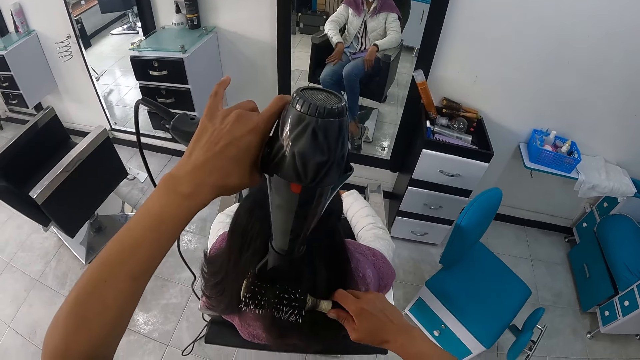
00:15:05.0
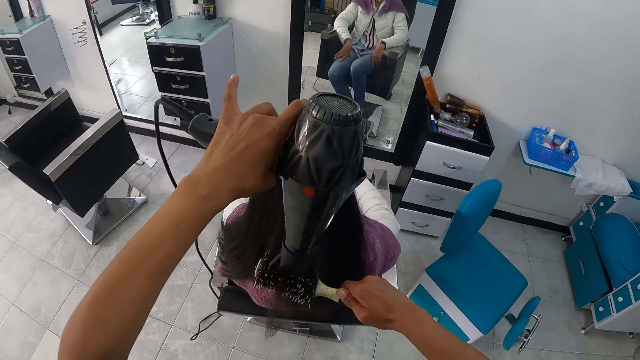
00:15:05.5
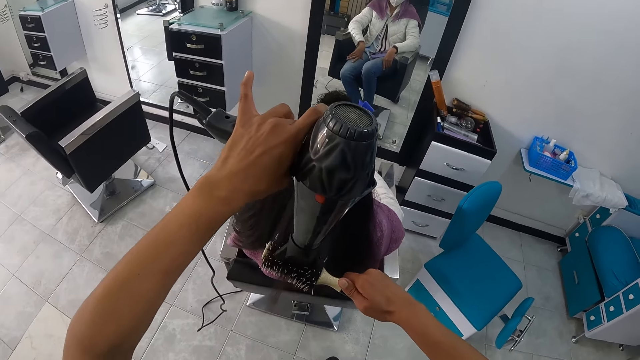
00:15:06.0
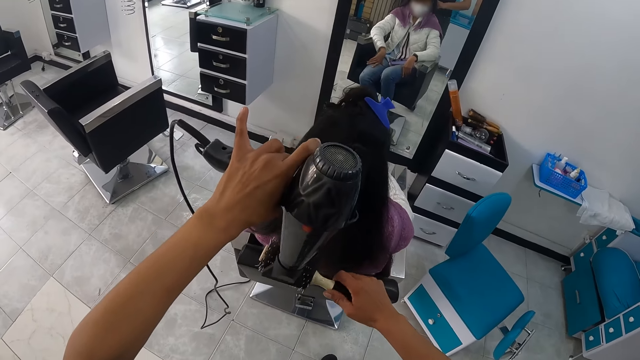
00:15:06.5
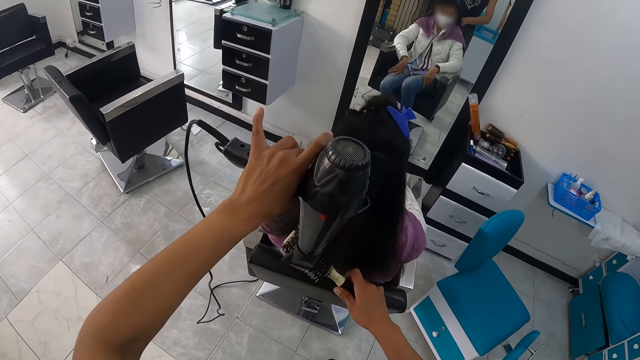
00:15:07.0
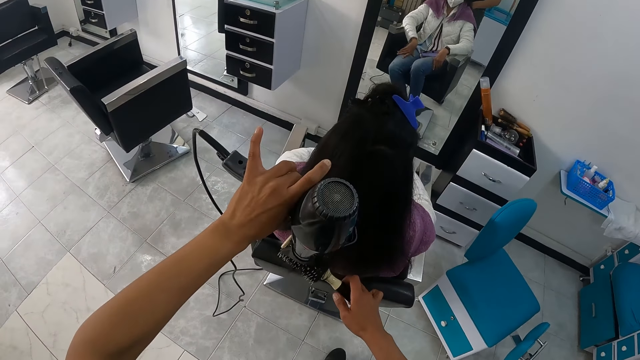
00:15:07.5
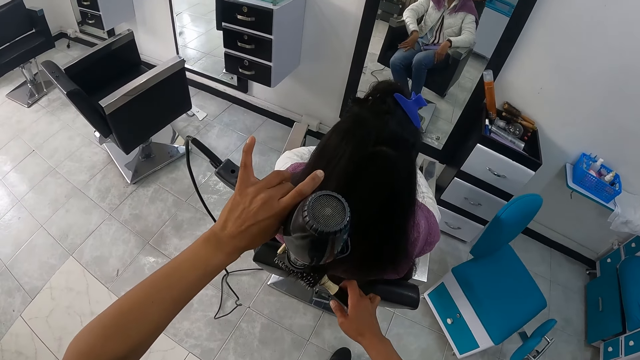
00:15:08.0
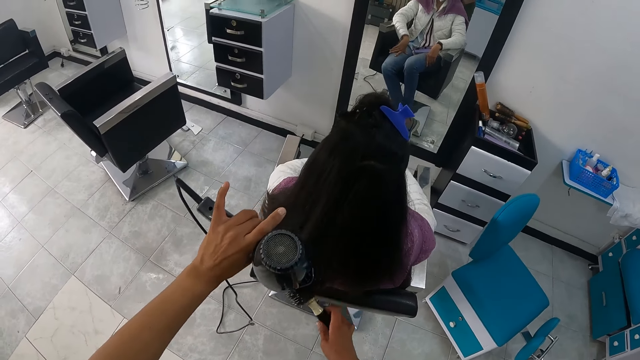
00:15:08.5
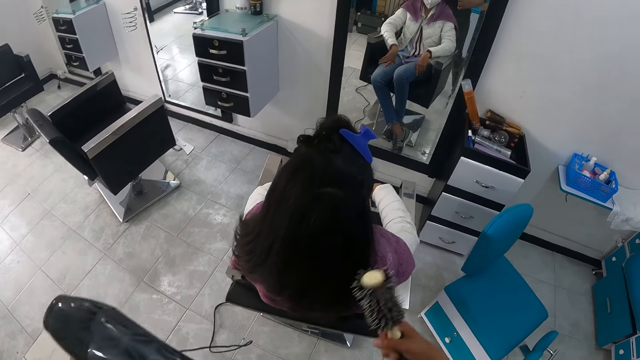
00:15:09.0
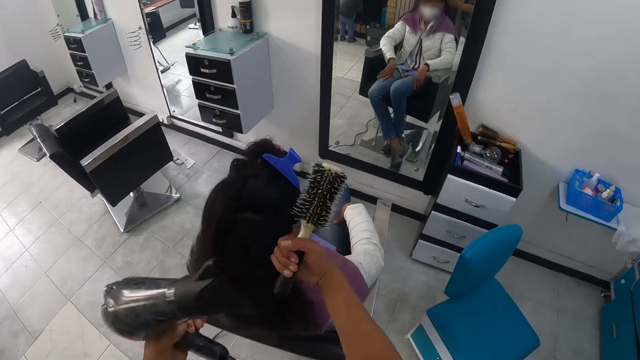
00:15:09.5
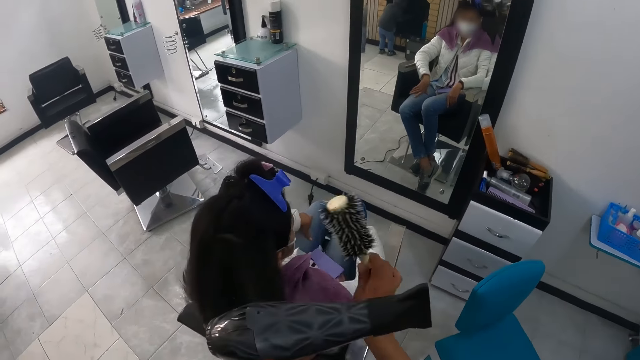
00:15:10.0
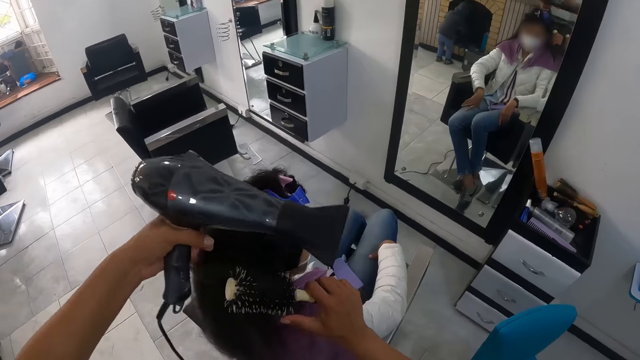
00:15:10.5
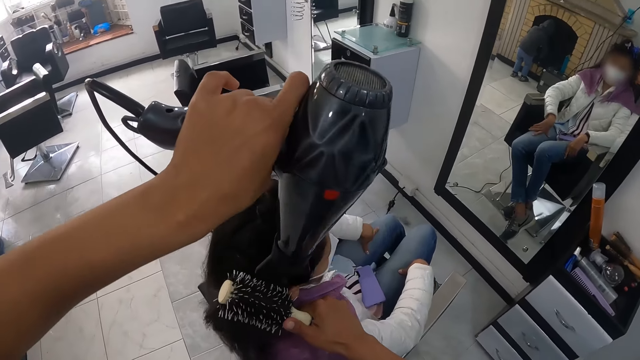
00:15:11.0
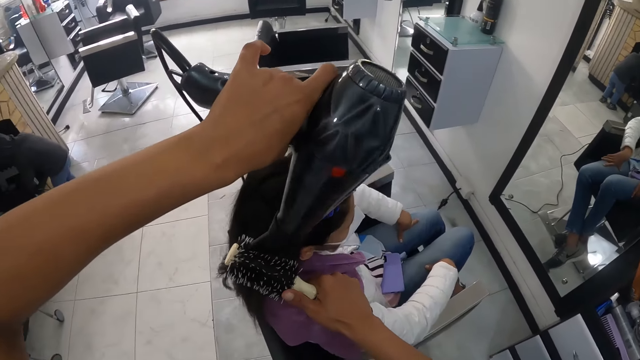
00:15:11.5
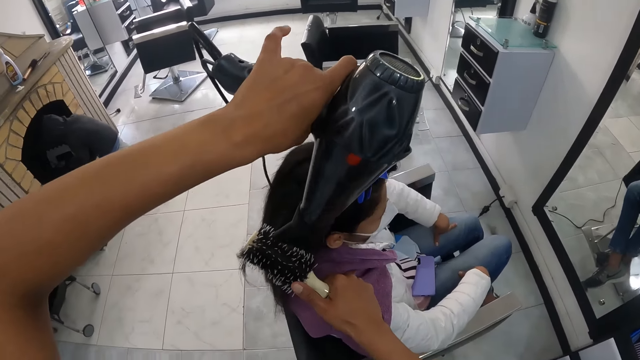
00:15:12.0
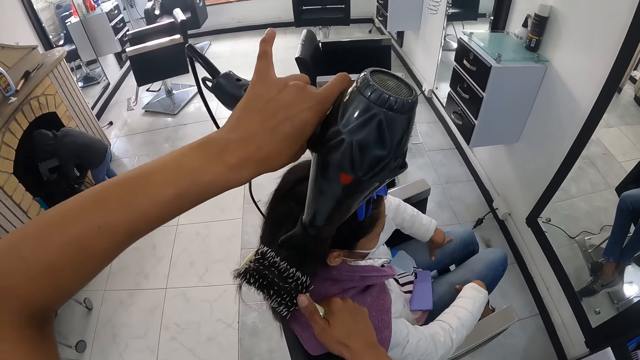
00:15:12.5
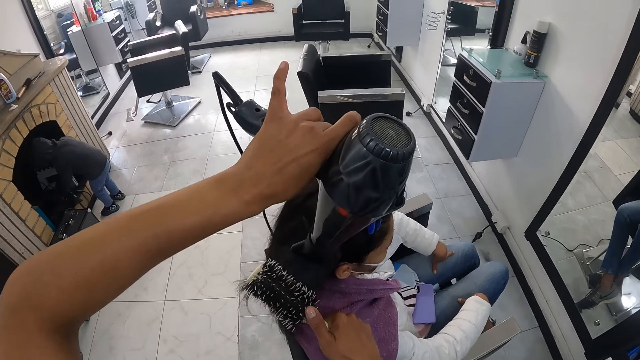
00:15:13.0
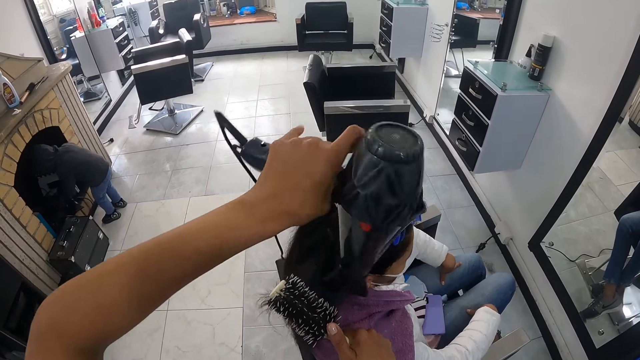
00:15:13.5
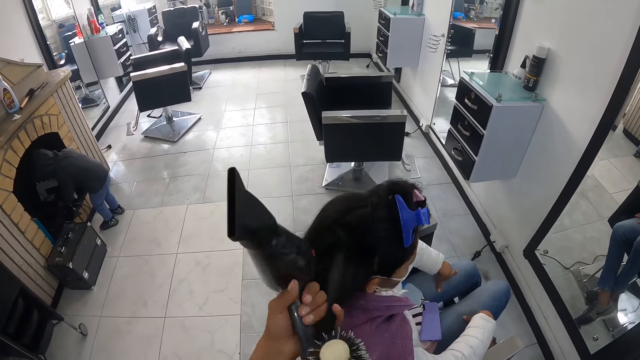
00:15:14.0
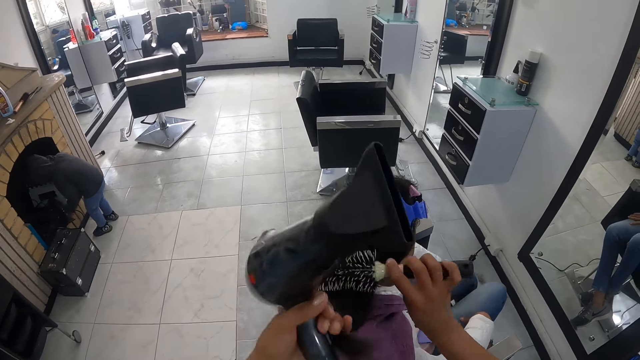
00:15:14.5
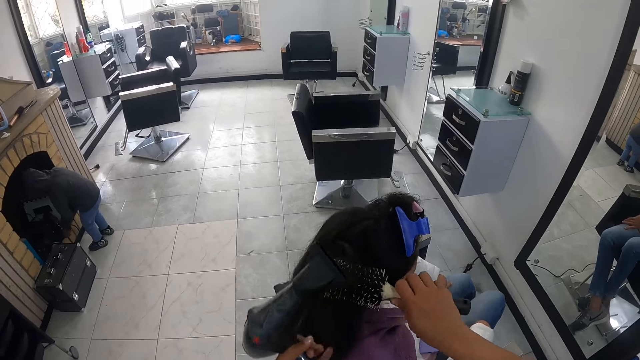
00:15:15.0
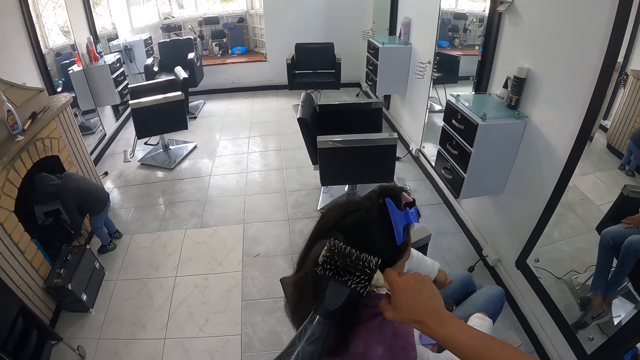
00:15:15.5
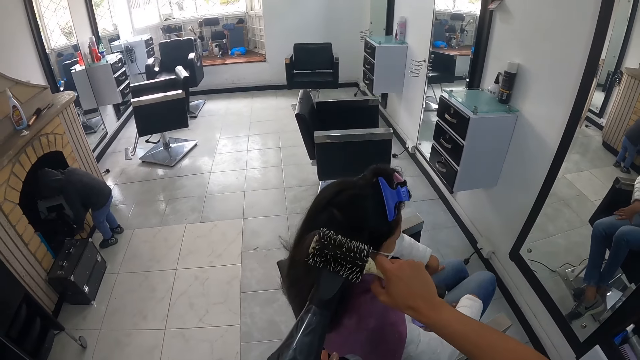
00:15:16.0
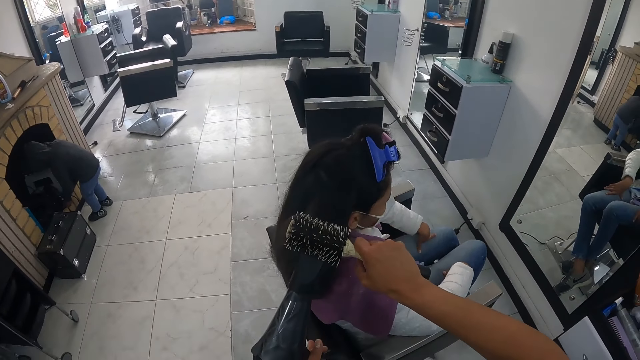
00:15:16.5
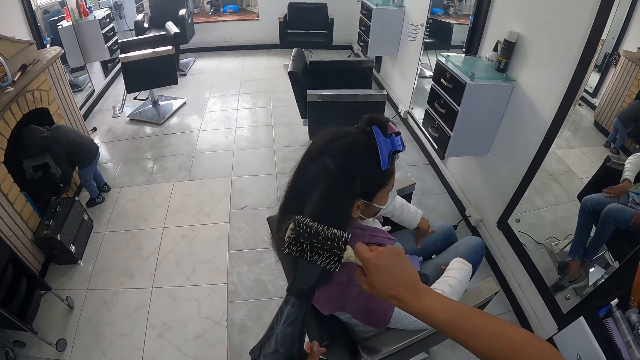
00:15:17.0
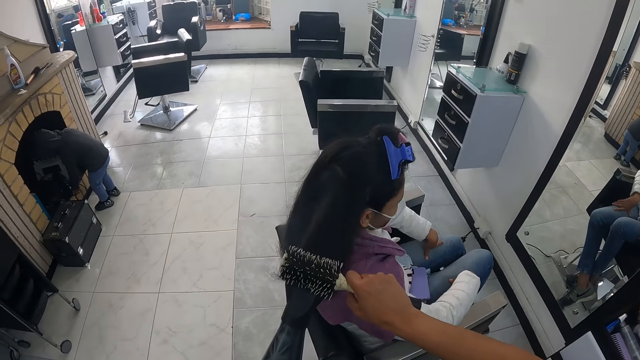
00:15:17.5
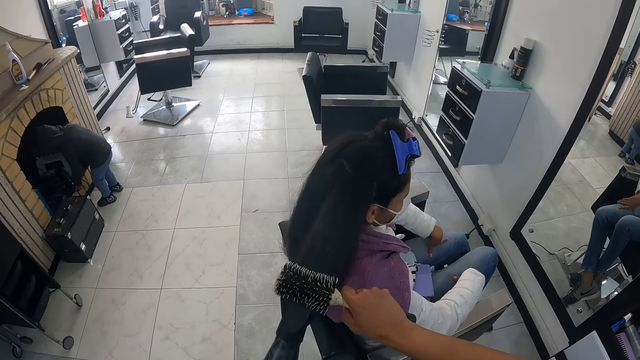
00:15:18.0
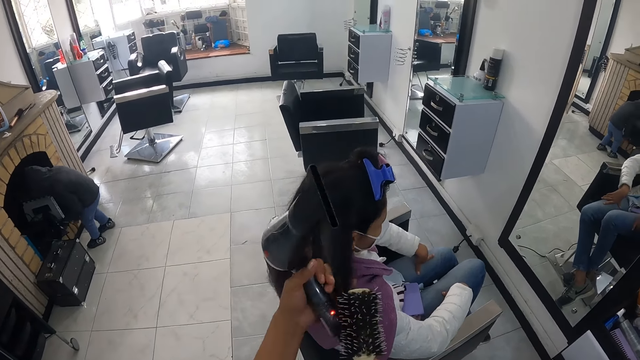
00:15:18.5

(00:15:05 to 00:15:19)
The camera wearer twists hair with a brush. They blow hair with a blow dryer. They twist hair with the brush. They blow hair with the blow dryer.

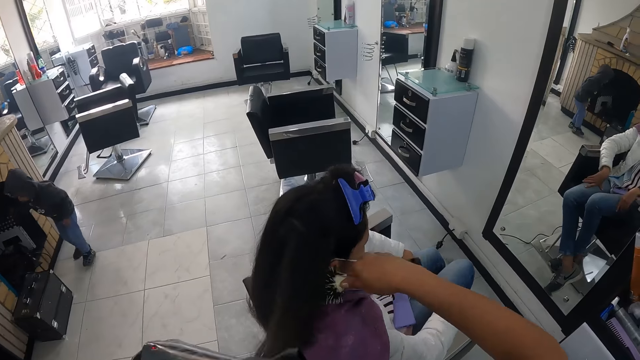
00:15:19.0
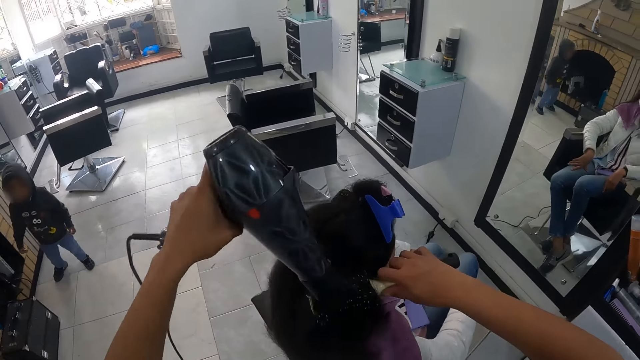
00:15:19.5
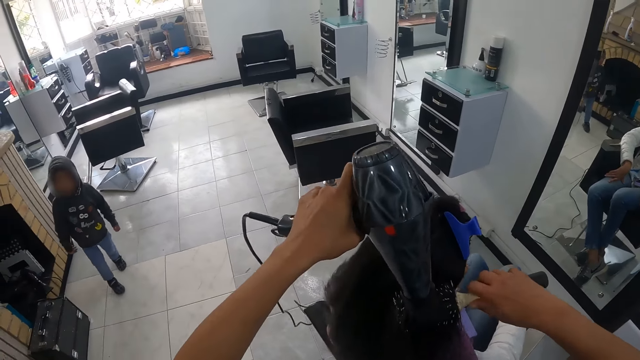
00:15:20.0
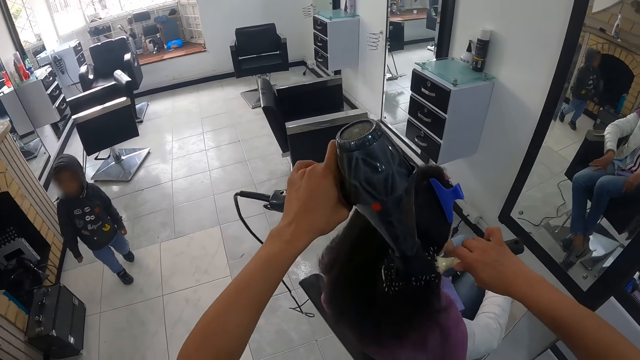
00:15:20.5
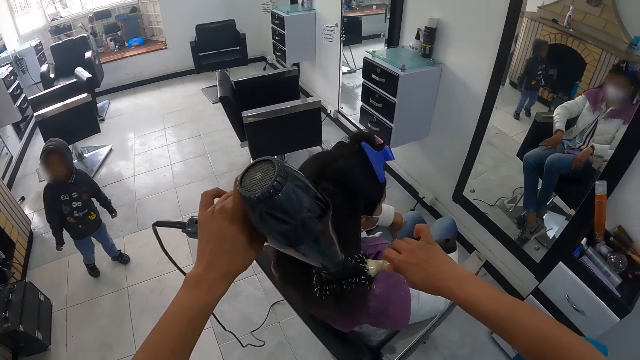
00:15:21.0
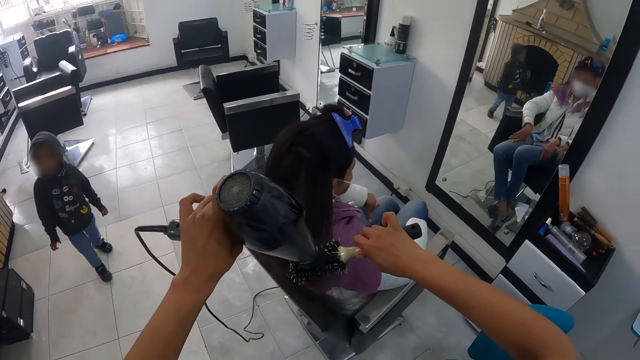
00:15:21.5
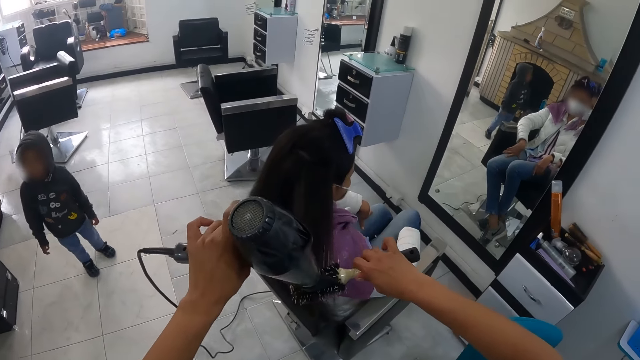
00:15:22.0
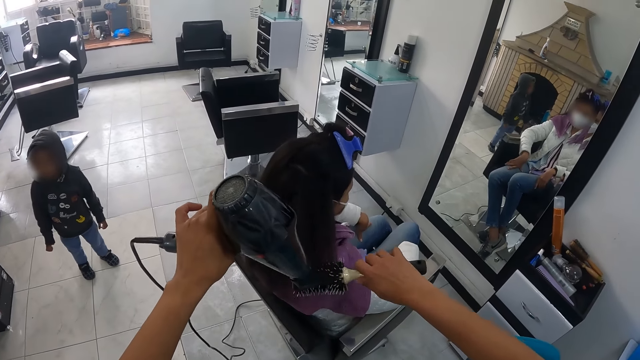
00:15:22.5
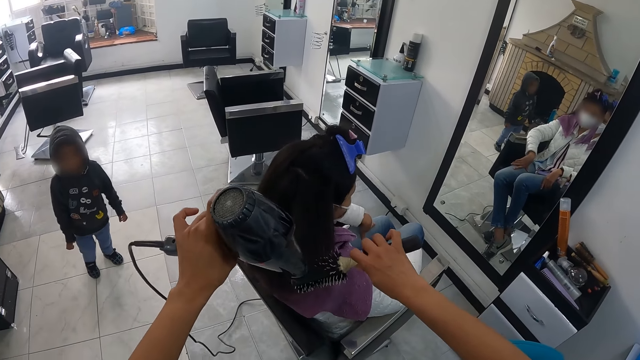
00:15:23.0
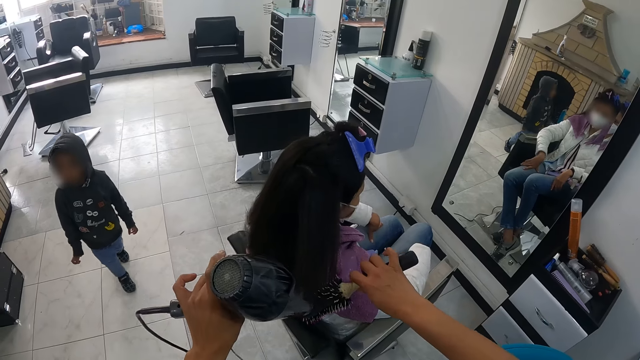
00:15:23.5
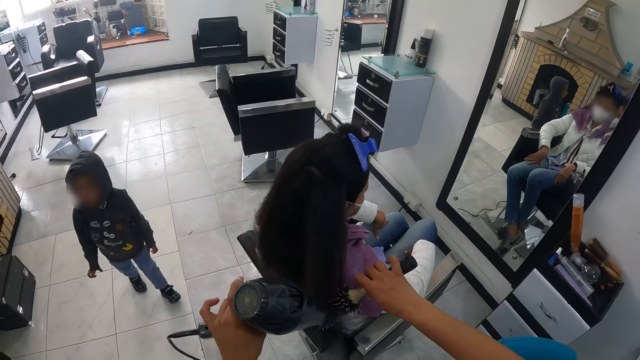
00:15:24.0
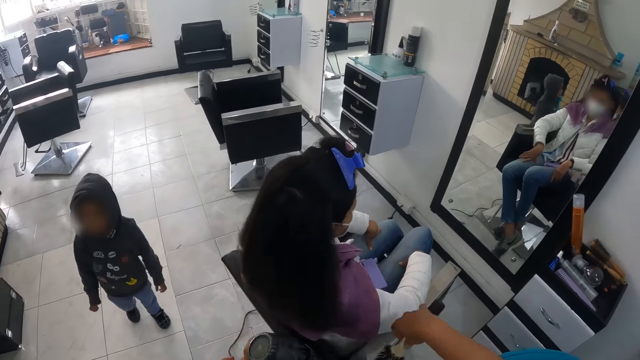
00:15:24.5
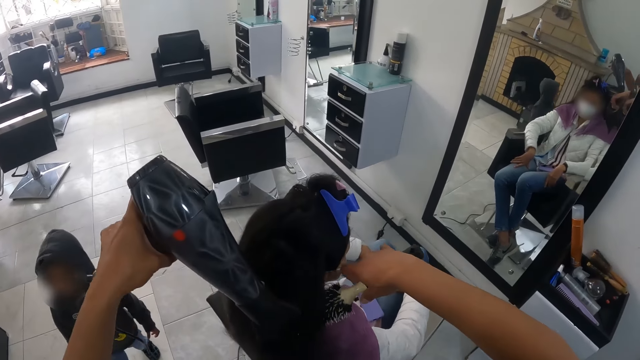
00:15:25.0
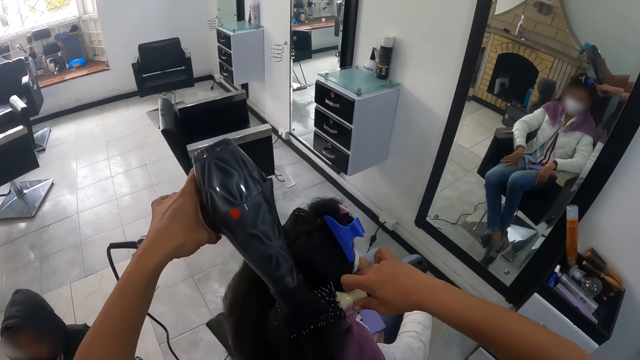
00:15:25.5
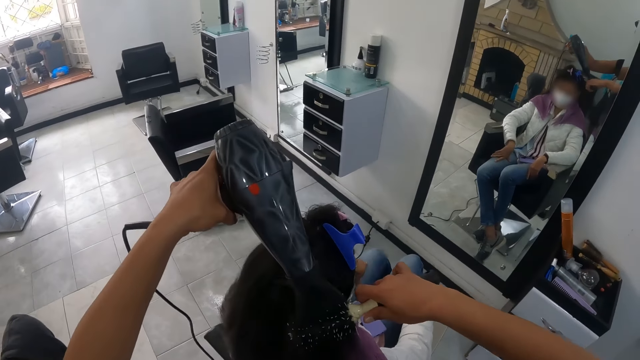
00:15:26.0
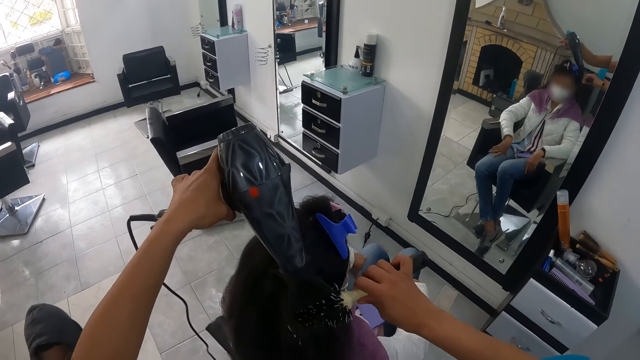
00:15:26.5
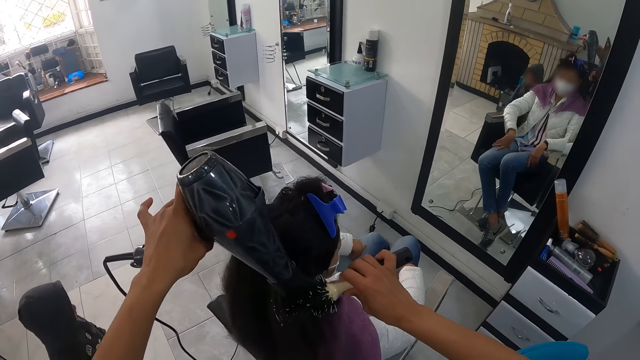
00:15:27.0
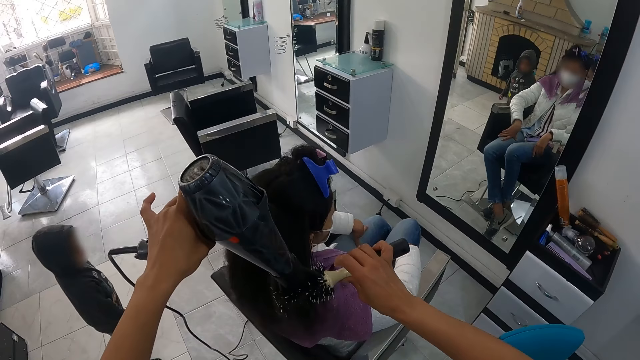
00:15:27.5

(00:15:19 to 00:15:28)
The baby walks towards the camera wearer. The camera wearer dries the woman's hair with the hair dryer in her left hand. She straightens the woman's hair with the hair brush in her right hand. She twists hair with the brush.
